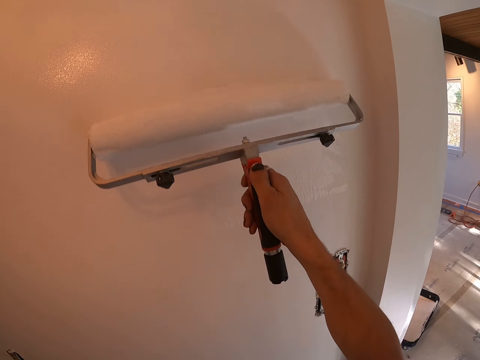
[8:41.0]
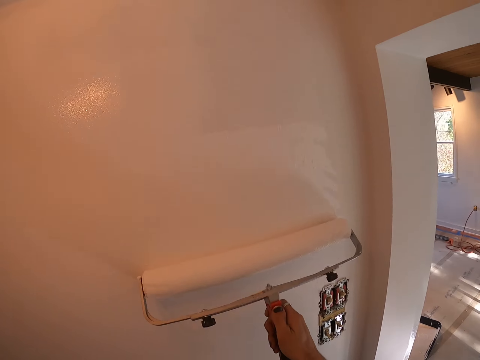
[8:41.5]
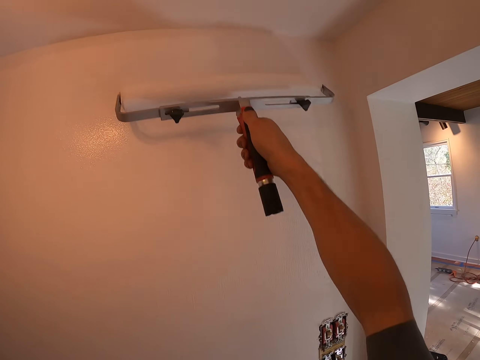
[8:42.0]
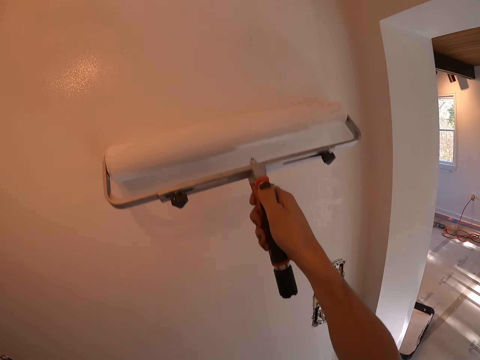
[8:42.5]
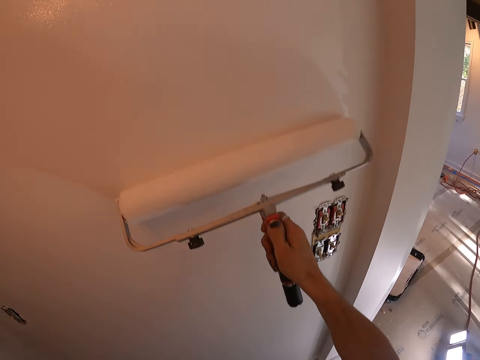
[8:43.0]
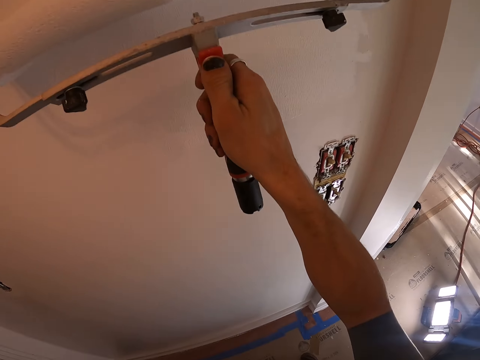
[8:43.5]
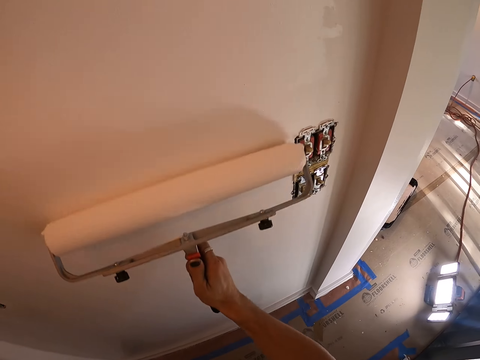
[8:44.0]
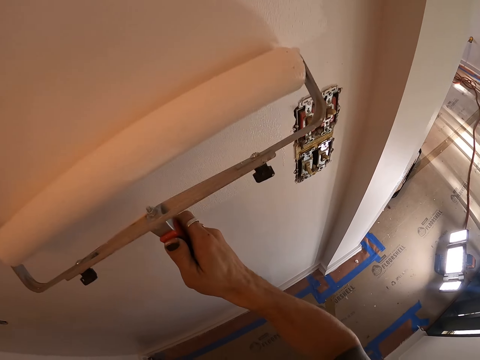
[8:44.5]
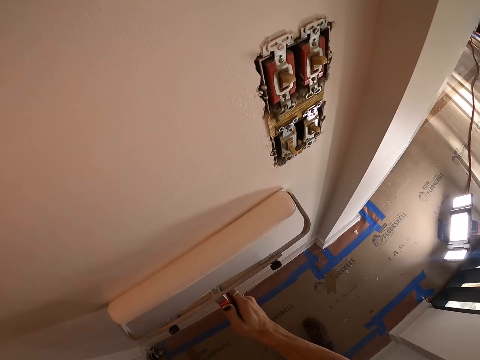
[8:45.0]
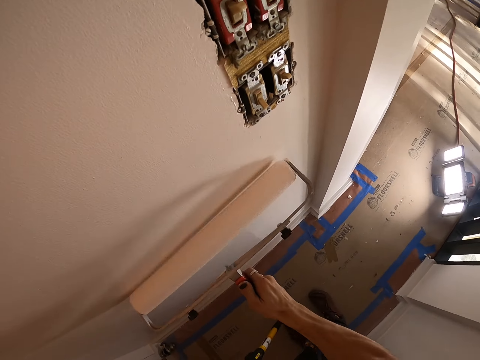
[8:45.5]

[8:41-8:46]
The camera wearer paints the wall with a roller paint brush.

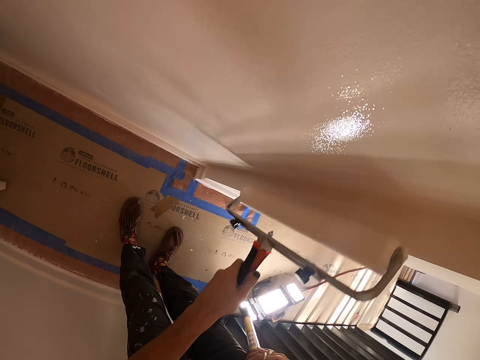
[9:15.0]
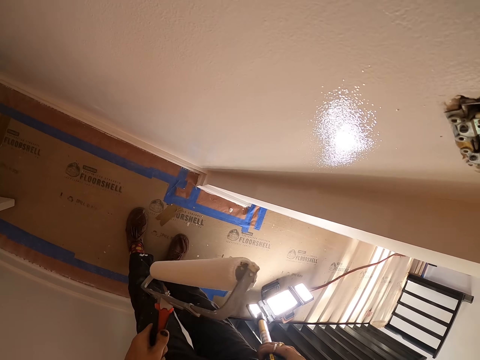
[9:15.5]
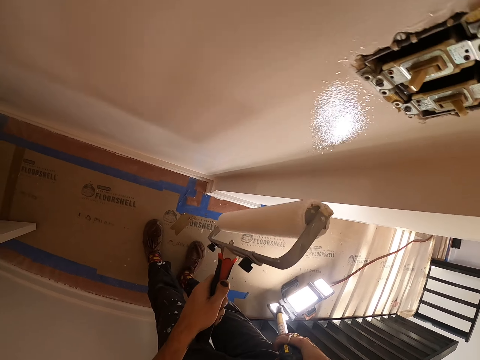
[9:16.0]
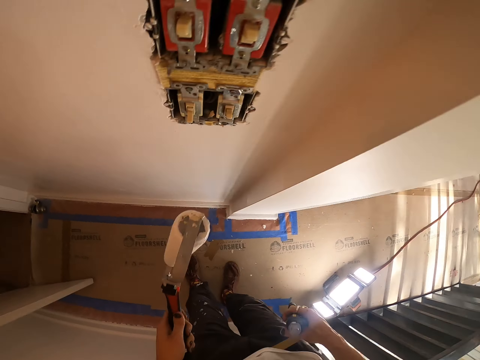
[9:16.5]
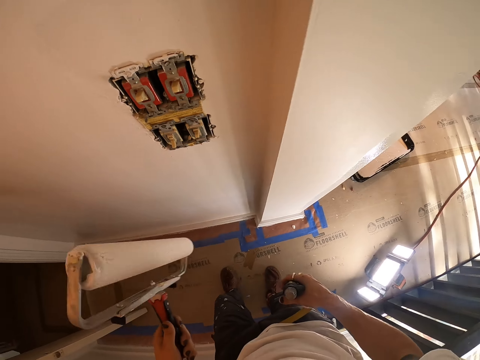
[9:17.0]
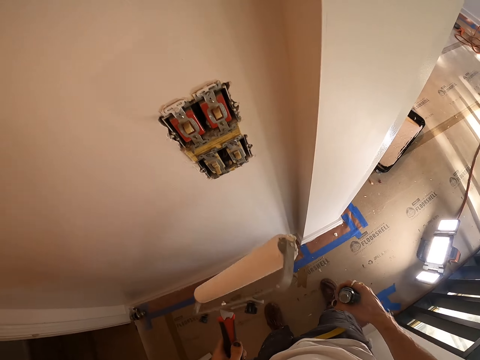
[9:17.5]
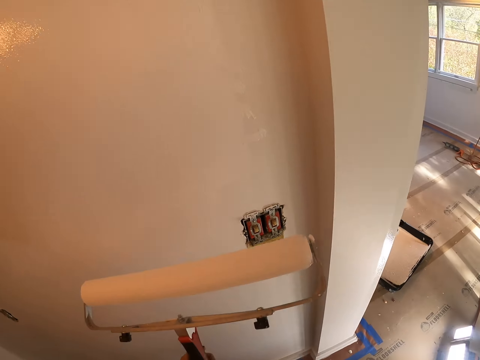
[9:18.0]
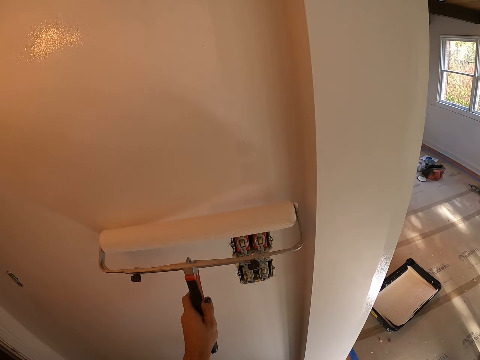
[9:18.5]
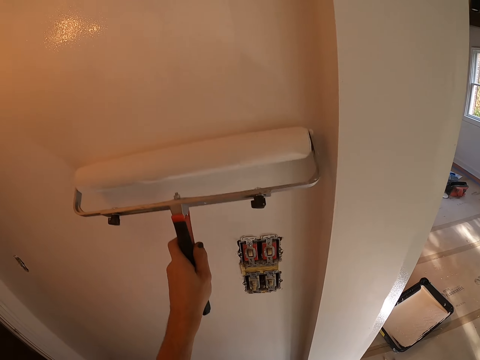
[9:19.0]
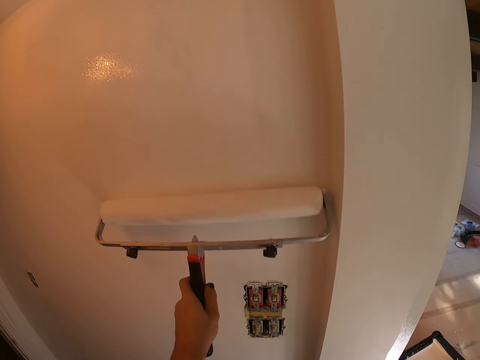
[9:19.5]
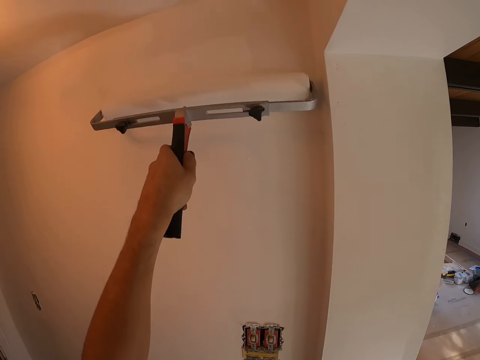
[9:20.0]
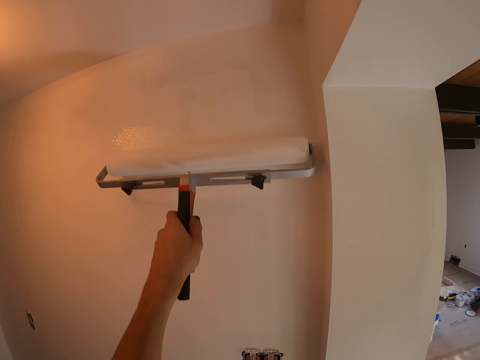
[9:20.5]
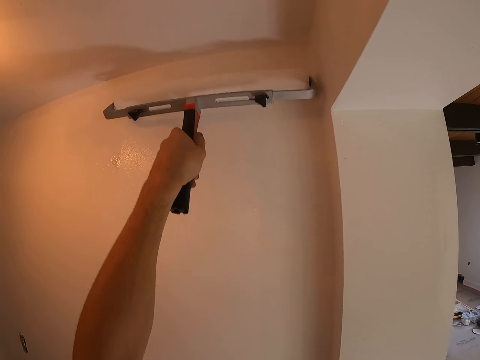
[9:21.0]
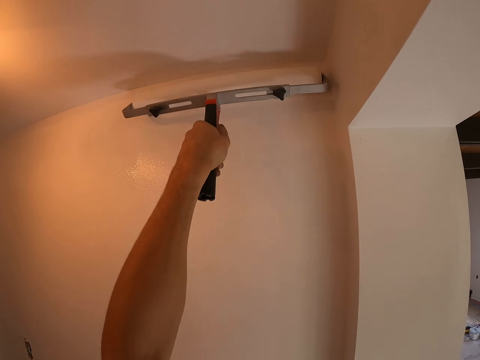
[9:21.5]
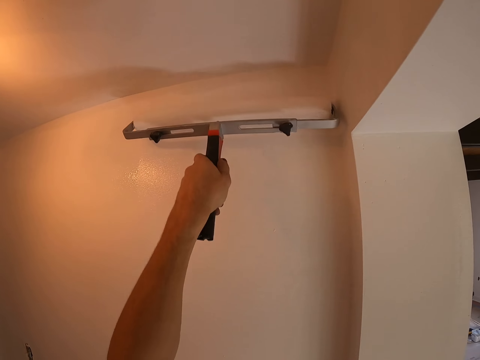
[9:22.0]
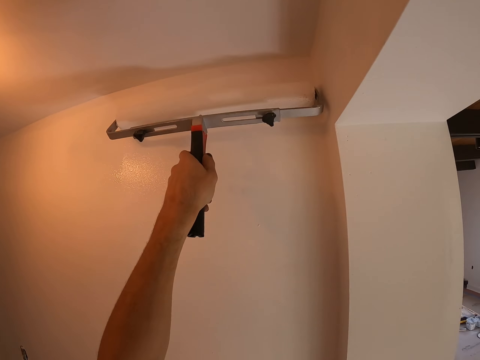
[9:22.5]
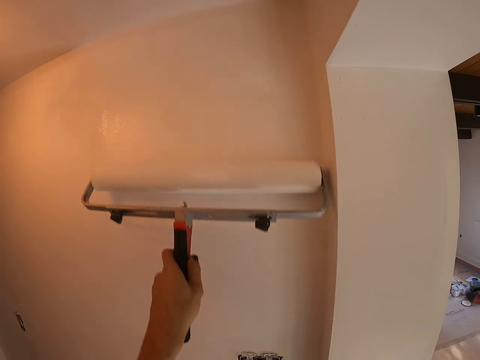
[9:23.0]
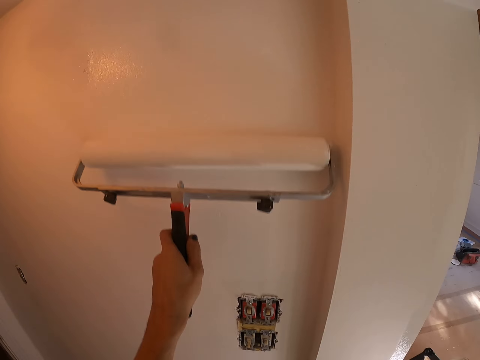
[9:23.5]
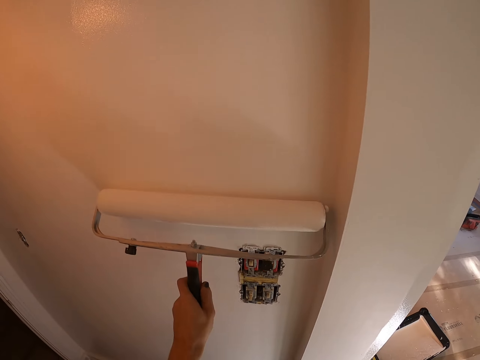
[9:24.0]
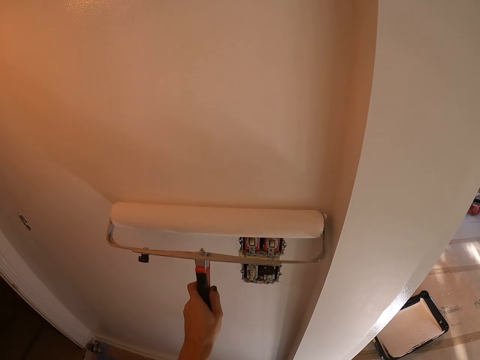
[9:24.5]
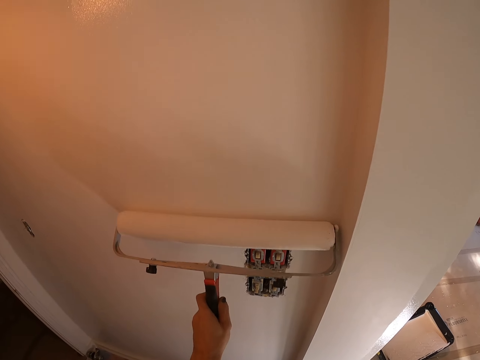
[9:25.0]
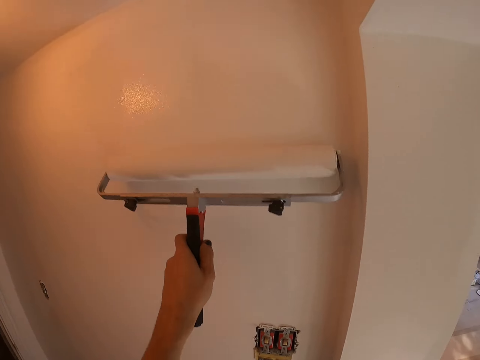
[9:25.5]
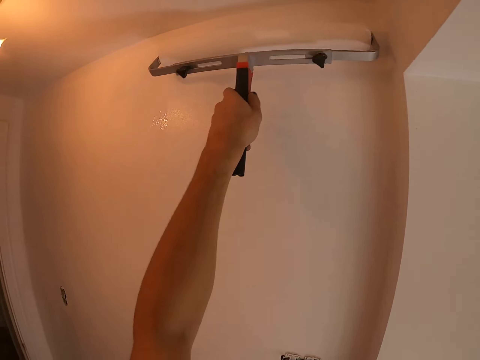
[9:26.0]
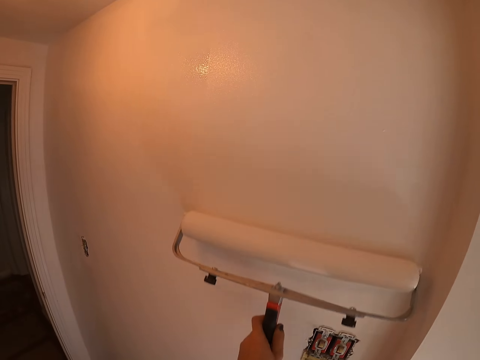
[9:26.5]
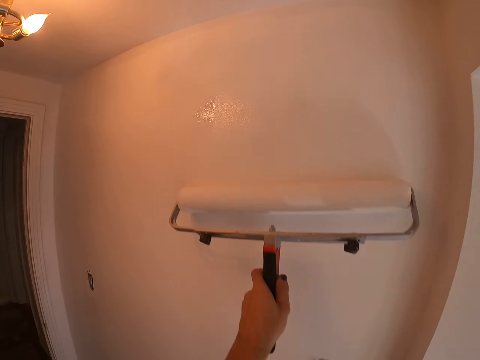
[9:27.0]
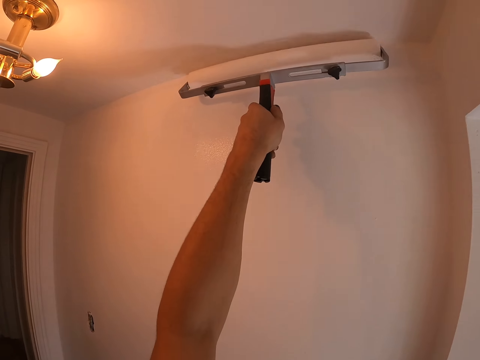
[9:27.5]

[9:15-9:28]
The camera wearer stops painting. They move the hand with the paint roller towards the wall. They rotate the paint roller in the hand. They paint.

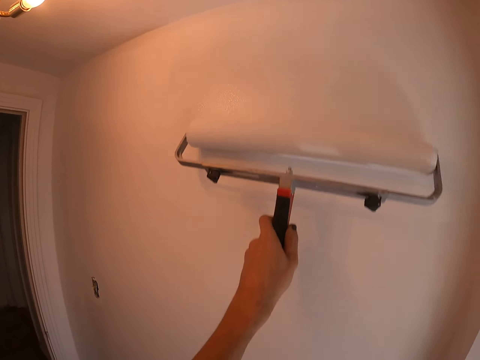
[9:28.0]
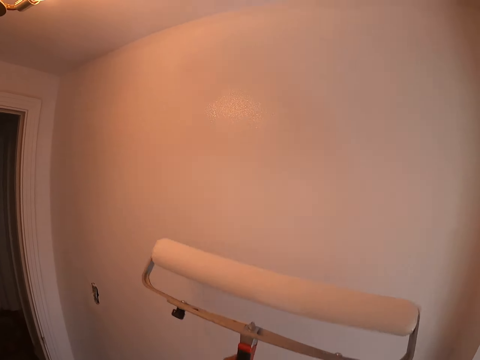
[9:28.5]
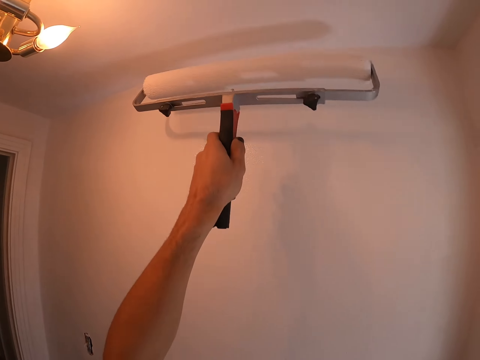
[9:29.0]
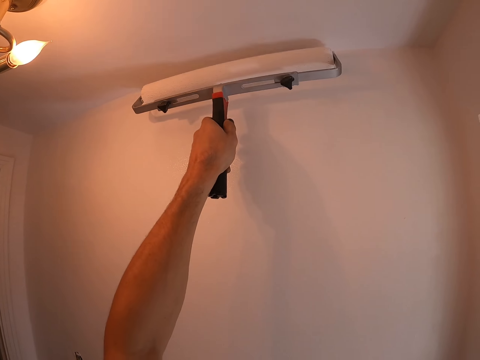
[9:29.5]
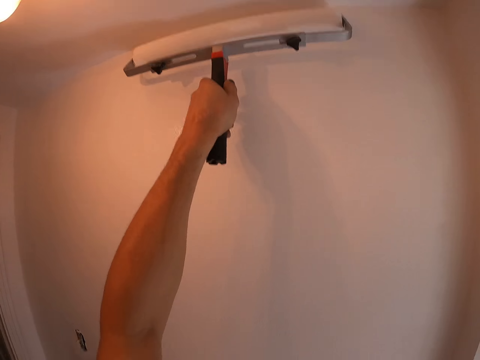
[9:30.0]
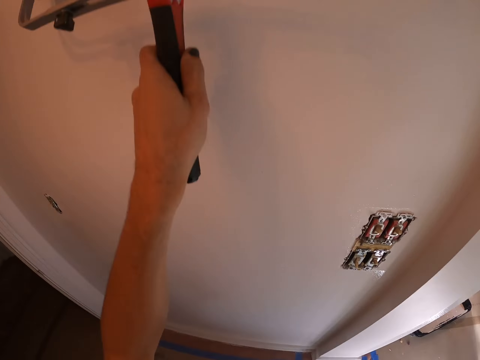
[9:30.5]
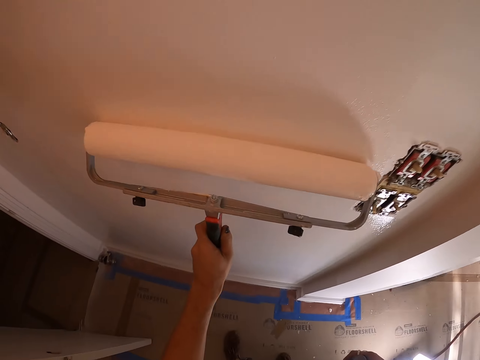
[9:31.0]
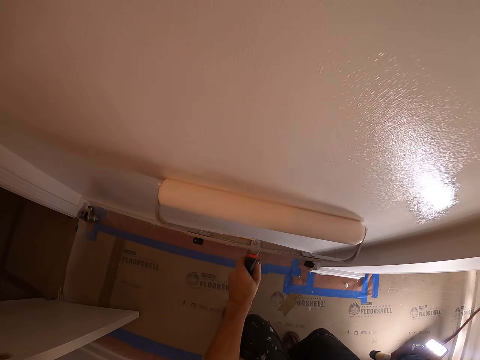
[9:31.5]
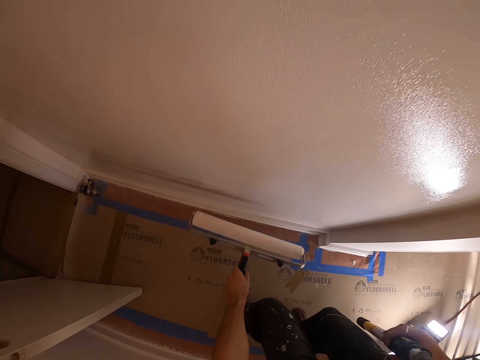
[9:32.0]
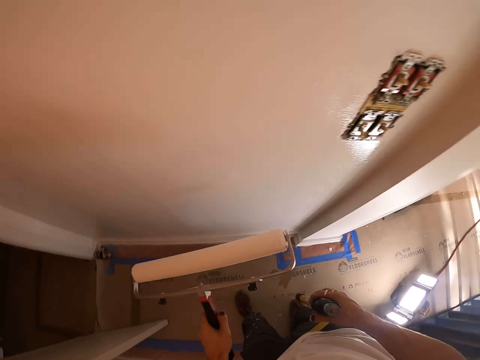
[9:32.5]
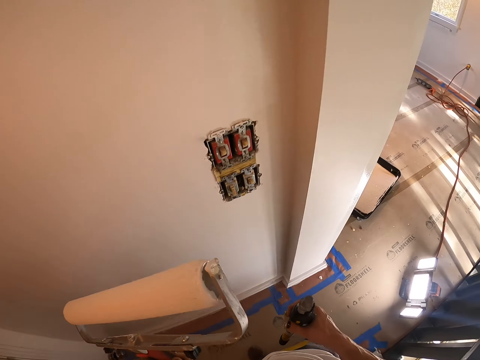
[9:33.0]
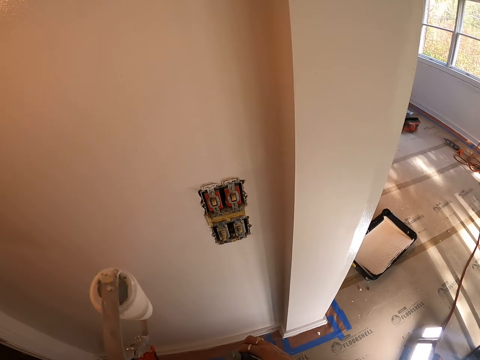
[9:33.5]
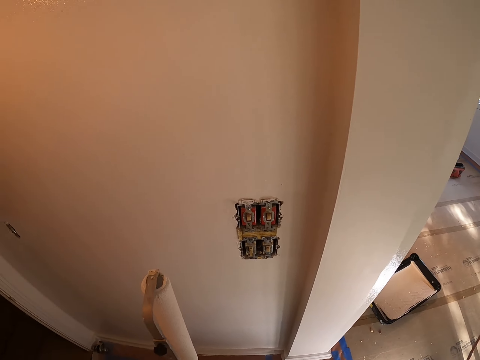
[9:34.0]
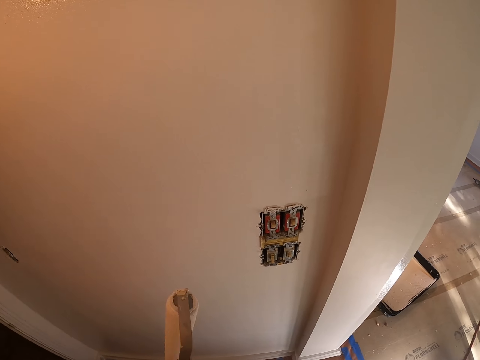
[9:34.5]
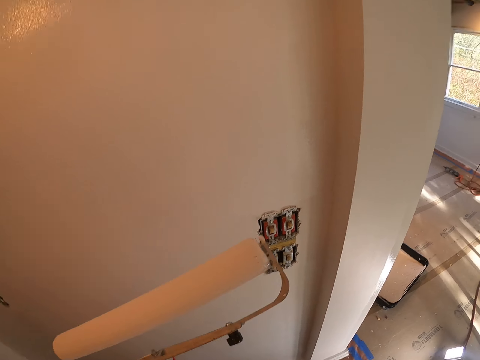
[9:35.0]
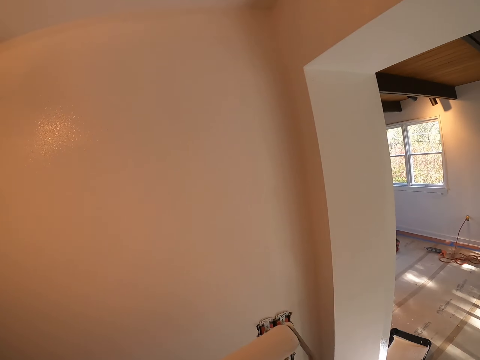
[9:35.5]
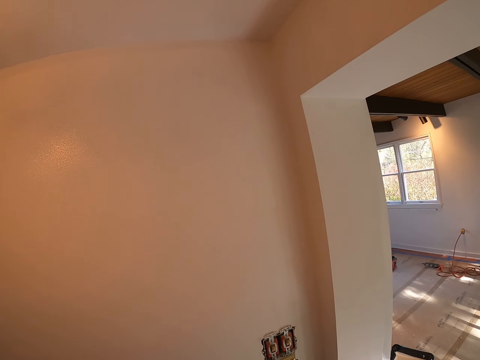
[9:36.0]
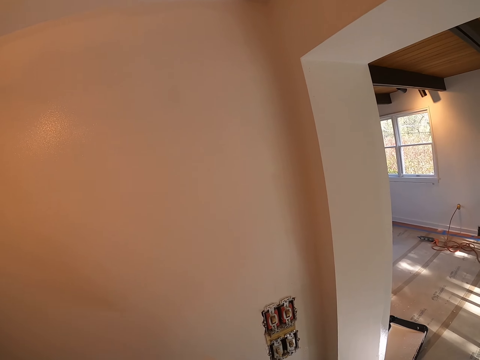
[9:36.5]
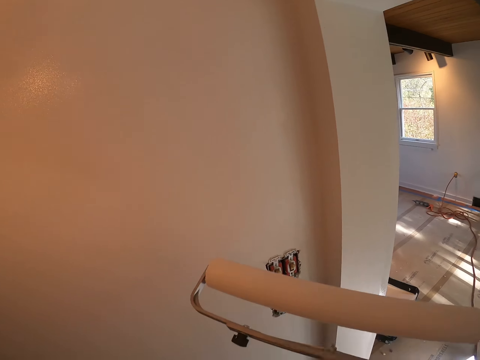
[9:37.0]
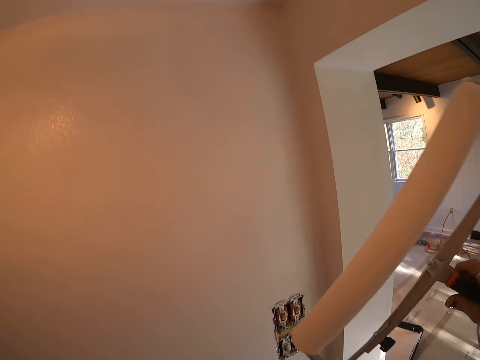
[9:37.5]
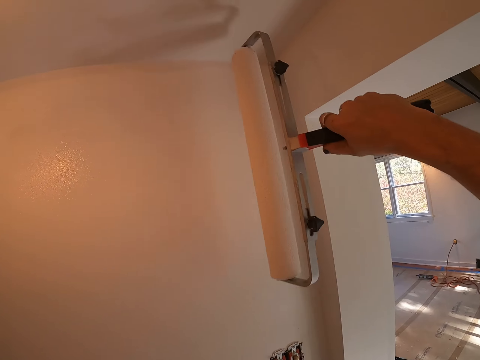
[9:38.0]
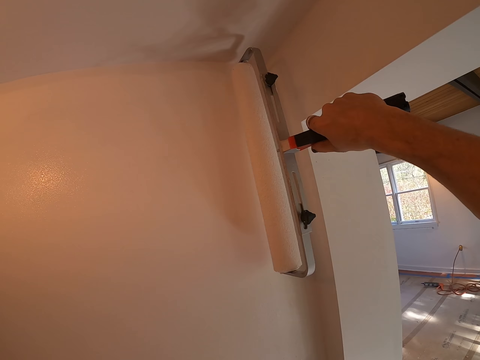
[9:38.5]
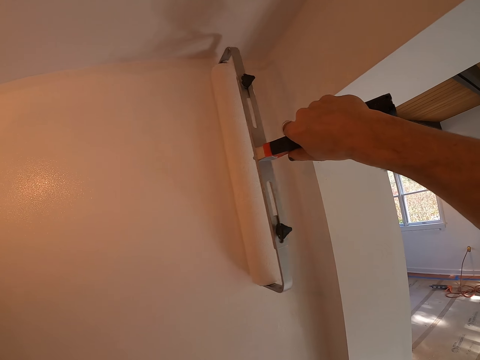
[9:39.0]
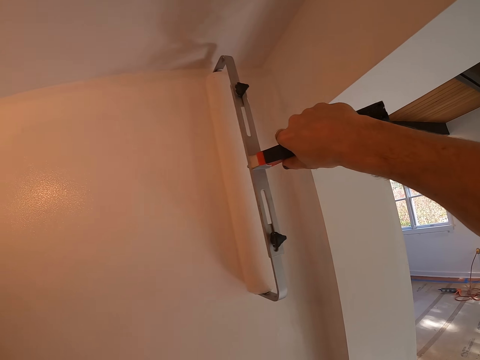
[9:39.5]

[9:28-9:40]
The camera wearer stops painting. They walk. They paint.
